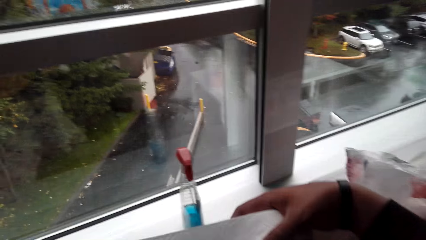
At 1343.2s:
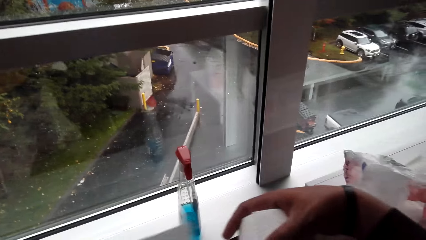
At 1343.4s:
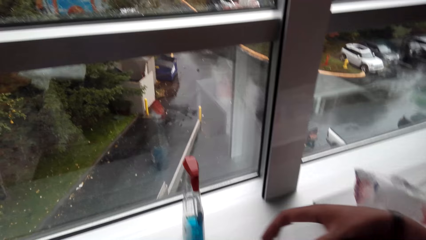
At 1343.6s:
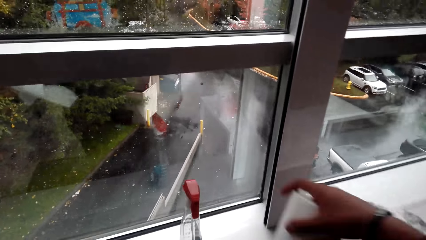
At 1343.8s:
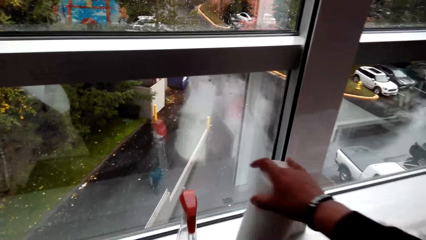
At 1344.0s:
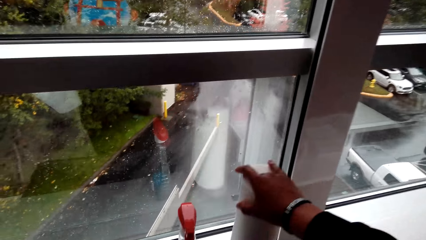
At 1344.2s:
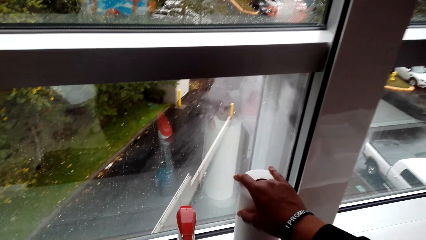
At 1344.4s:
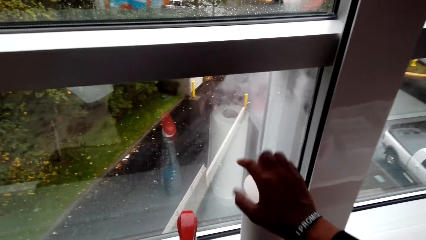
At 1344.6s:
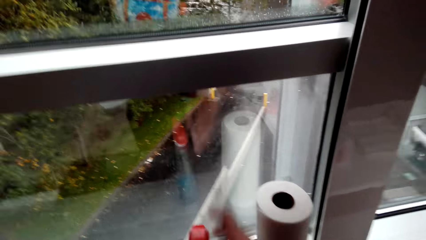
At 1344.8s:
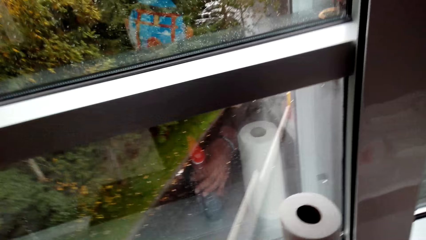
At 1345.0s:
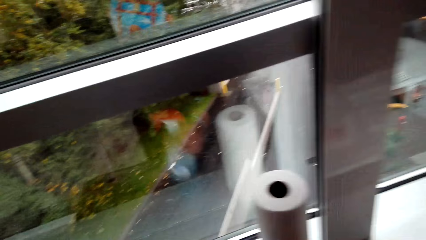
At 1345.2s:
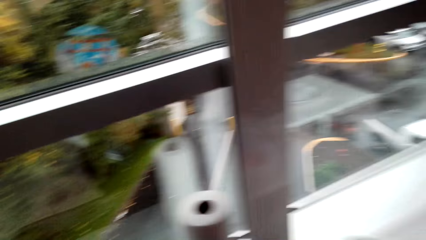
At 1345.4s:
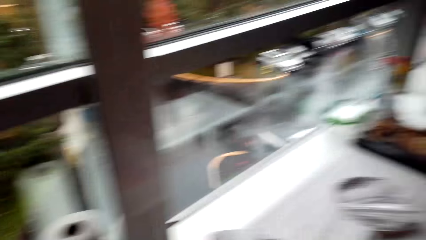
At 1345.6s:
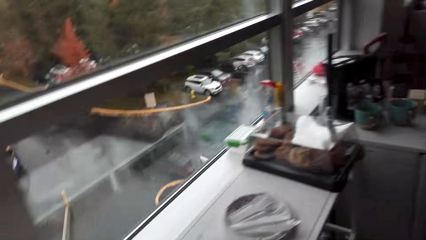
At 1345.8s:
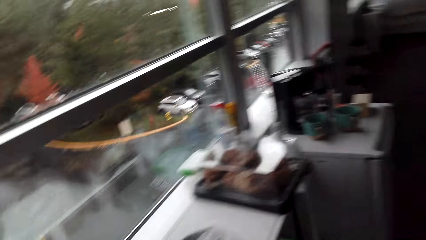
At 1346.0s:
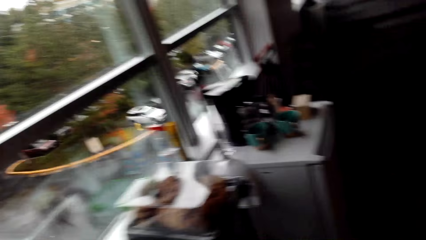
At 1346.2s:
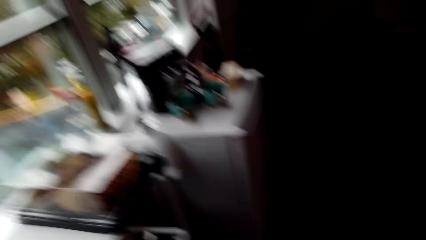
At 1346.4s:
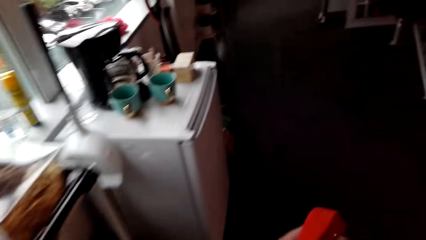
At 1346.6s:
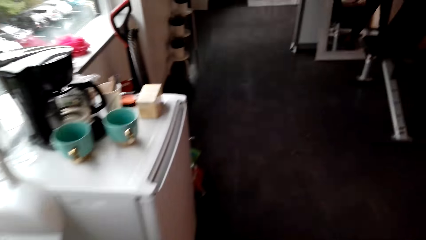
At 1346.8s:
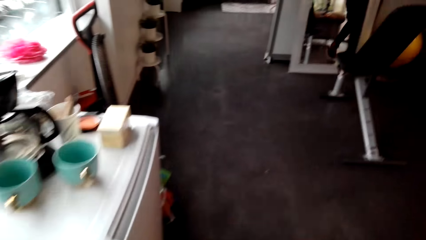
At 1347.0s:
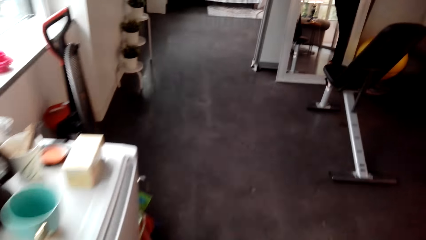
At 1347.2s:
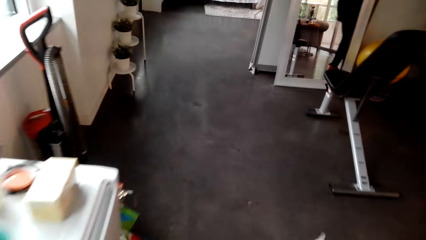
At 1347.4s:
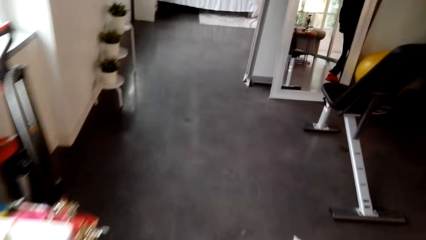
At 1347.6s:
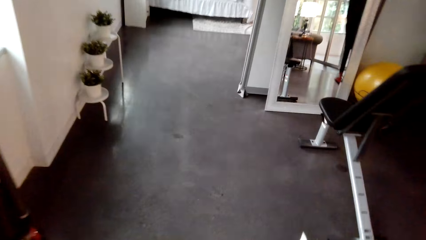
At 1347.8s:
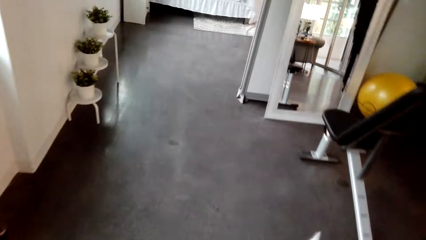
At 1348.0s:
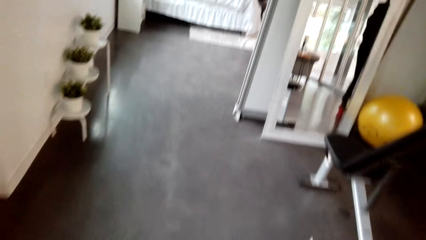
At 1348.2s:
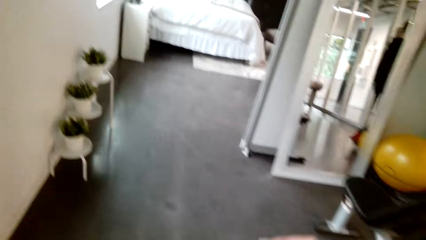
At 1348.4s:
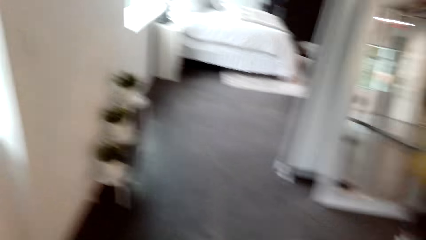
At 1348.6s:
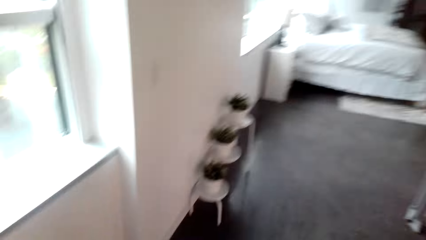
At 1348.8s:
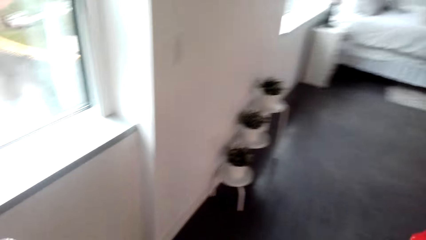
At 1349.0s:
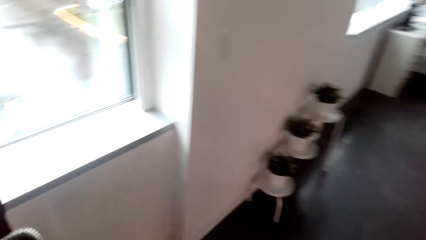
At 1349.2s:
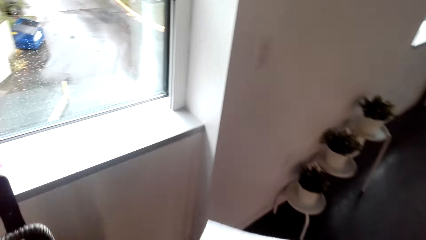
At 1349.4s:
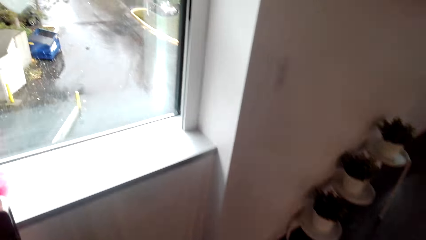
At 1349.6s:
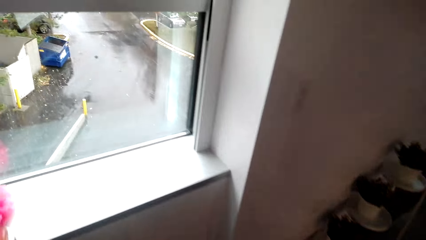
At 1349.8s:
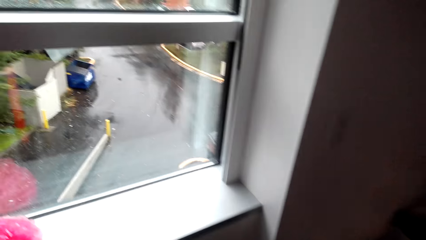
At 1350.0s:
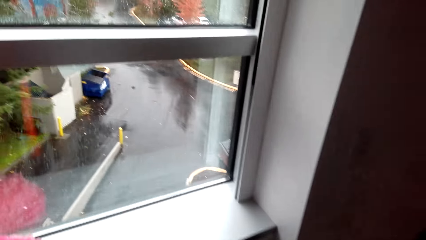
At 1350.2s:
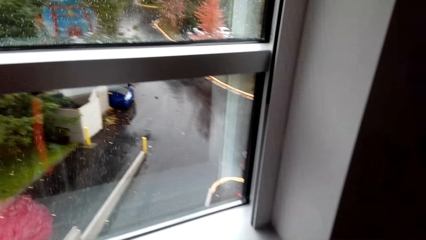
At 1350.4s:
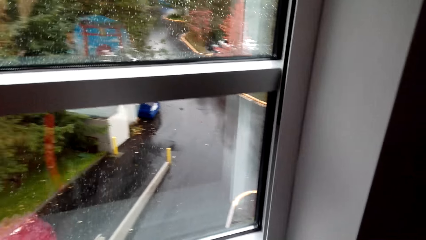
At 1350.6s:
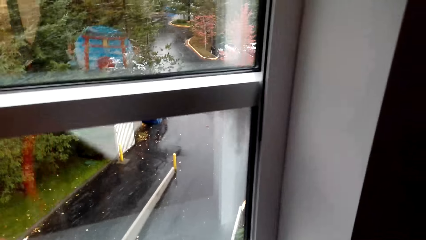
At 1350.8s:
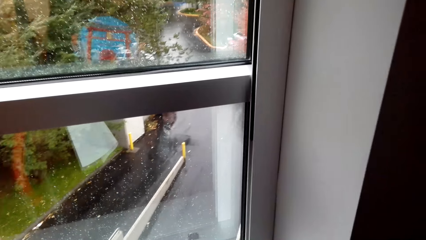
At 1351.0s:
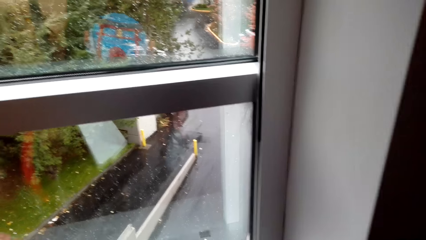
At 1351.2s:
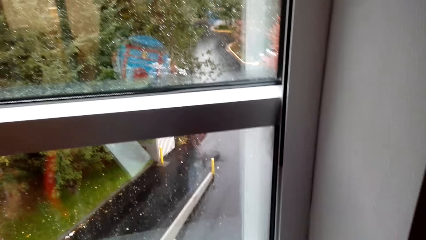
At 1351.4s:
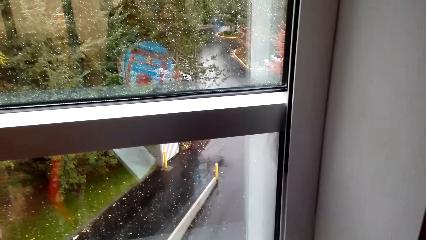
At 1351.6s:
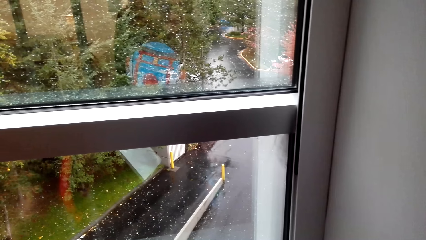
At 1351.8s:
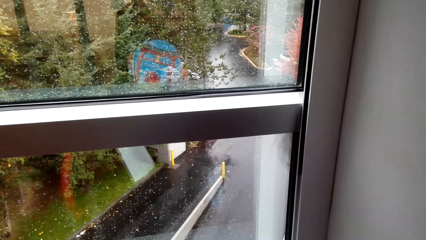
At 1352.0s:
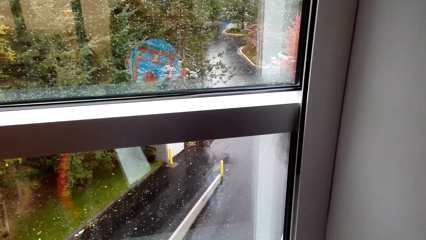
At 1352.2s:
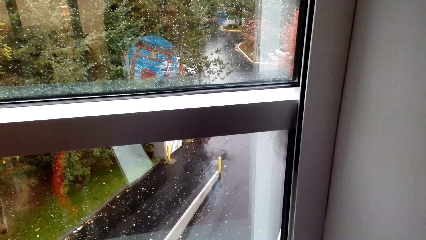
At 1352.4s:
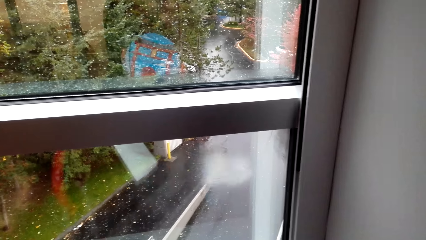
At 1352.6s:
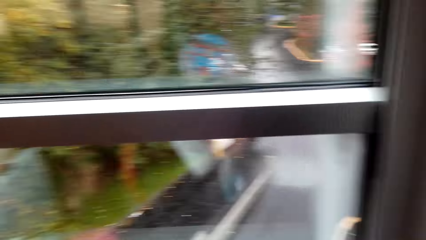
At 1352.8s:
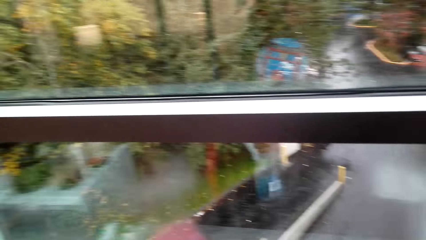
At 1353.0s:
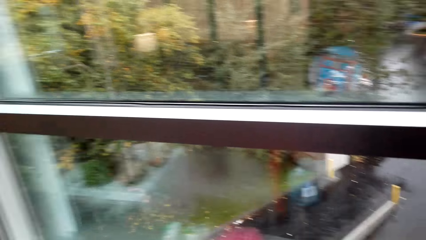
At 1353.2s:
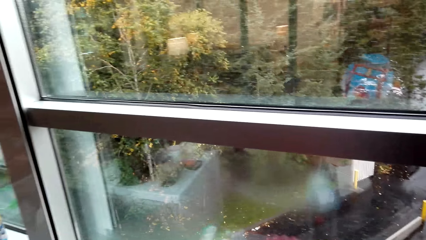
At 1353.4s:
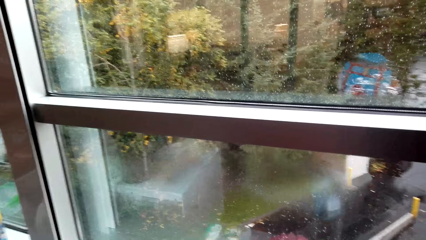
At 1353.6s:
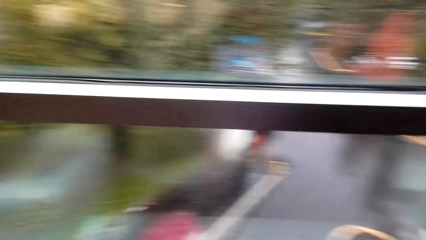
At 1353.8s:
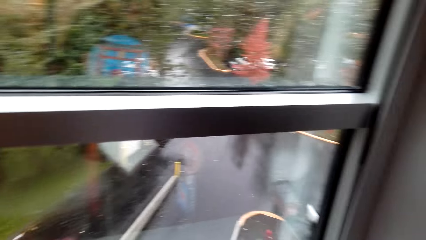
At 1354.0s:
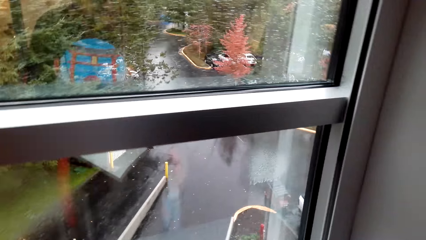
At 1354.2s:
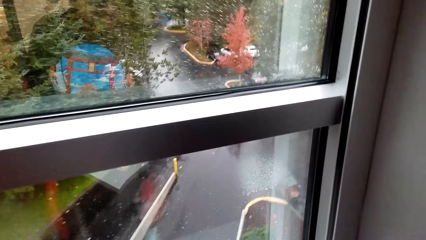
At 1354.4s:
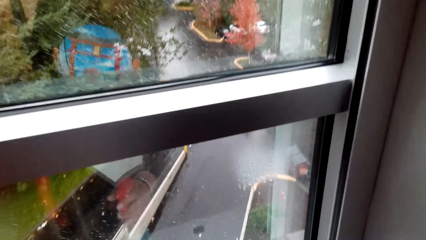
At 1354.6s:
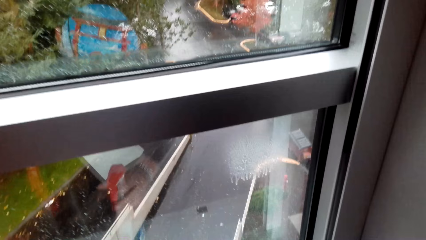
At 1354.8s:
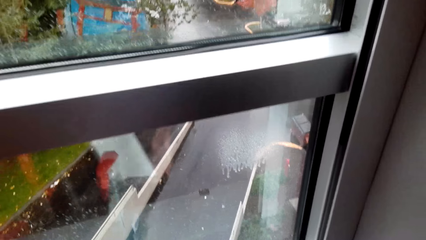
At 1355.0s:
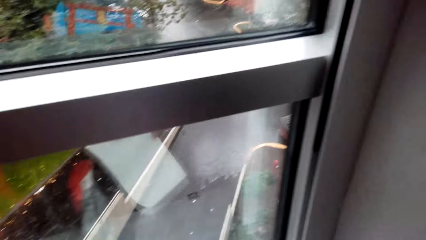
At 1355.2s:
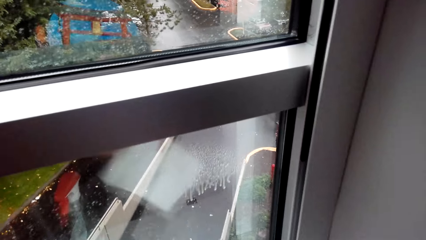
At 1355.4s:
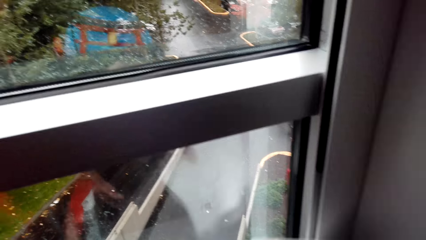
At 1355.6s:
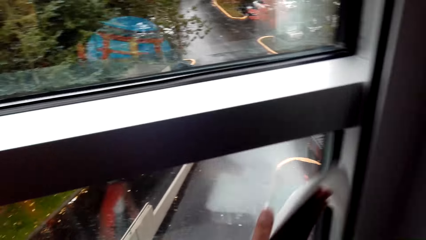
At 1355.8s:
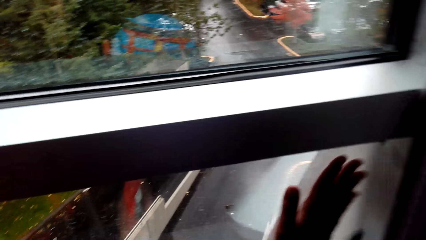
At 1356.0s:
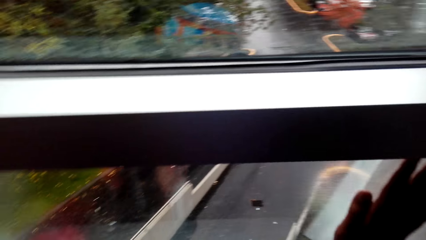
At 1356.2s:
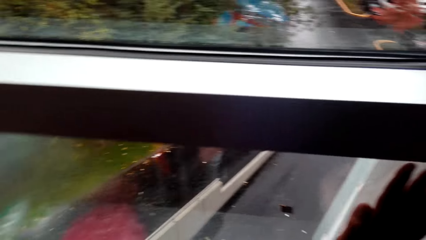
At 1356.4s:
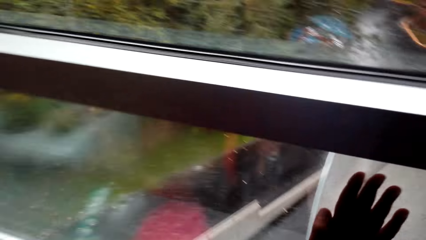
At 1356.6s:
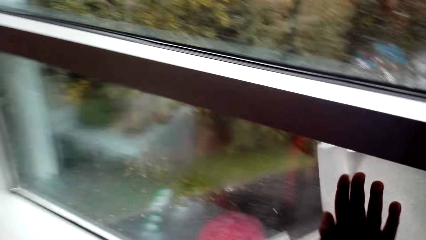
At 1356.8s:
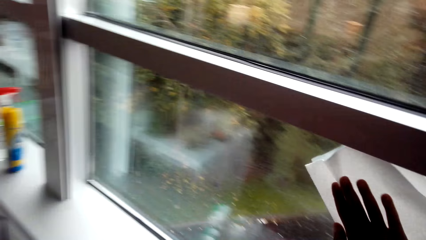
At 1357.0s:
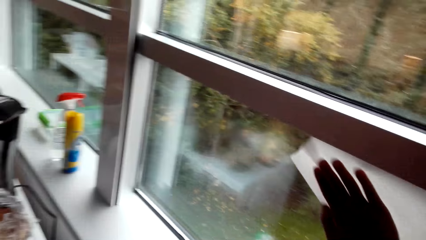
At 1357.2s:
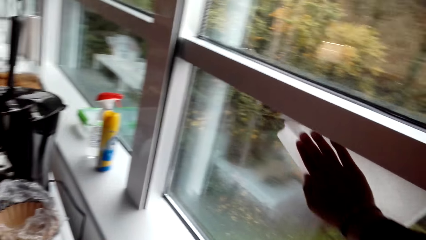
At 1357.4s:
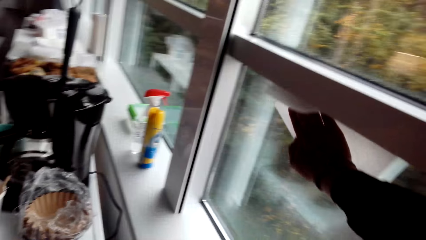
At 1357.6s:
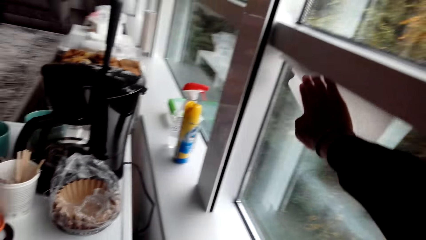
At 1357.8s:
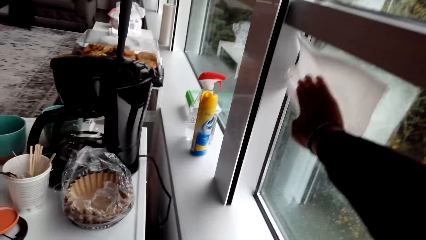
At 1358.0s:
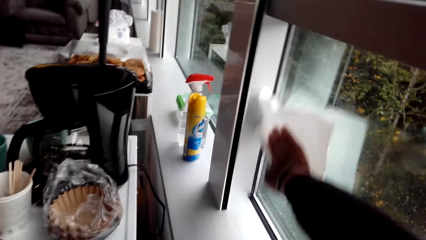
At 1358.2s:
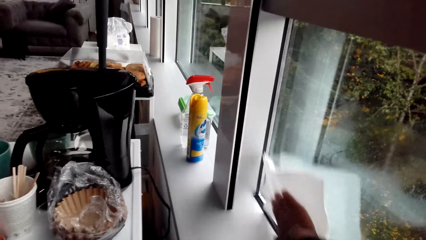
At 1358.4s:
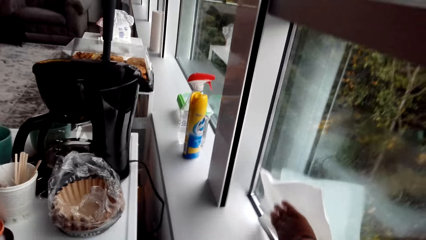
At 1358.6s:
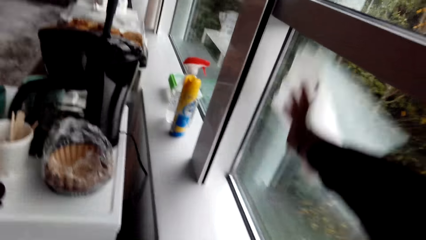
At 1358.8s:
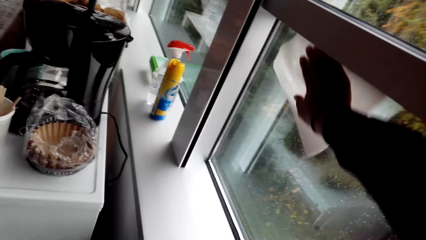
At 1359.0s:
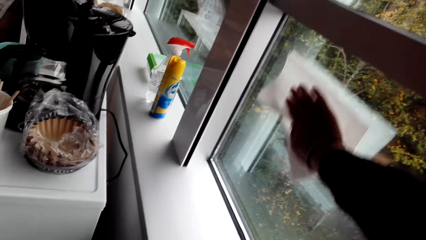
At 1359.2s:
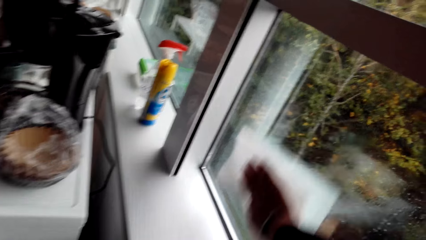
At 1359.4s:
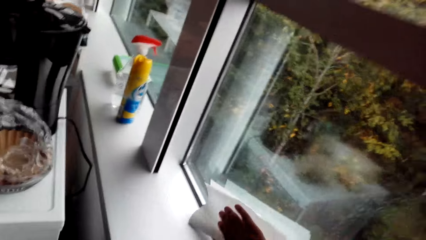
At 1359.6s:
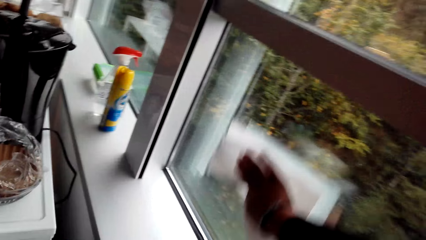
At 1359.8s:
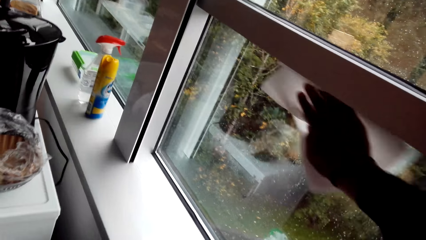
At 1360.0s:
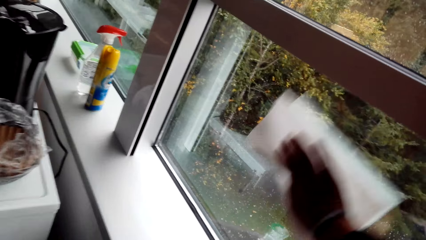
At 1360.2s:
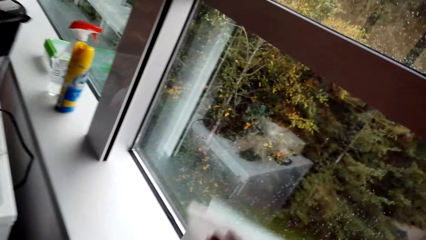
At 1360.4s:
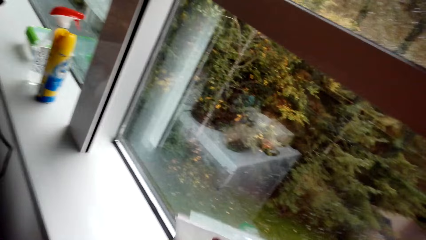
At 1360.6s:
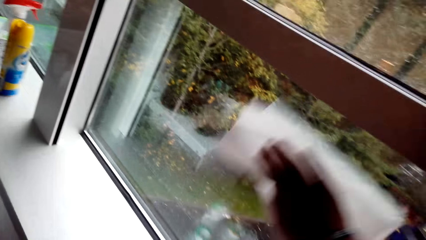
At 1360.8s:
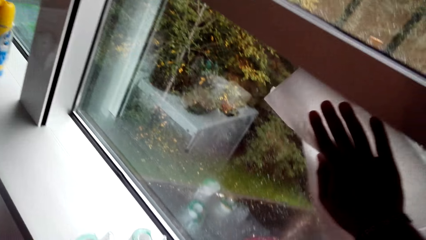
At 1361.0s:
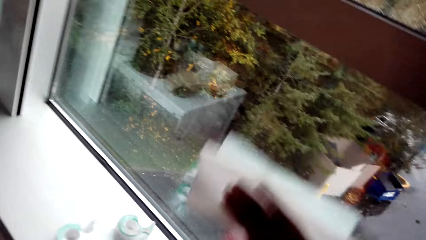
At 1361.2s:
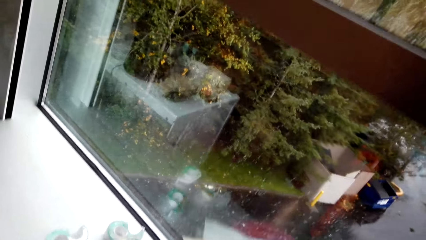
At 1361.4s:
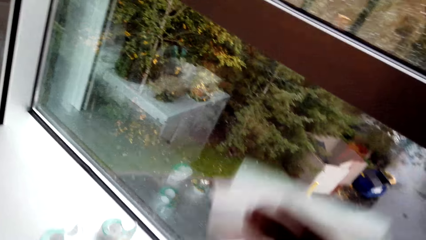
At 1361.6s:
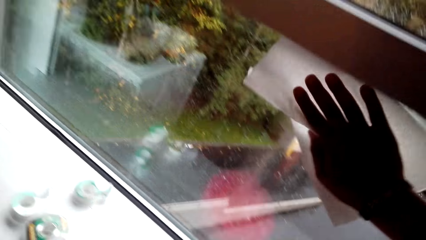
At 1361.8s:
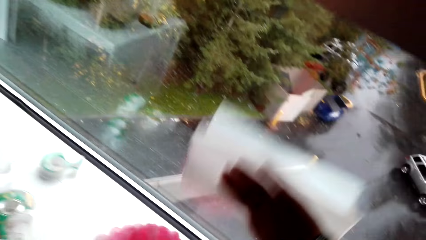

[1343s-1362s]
The camera wearer puts the tissue on the window. They pick up a spray bottle from the window. They walk on the floor. They sprinkle liquid on the window. They put the sprayer bottle on the window. They wipe the window with the tissue.
